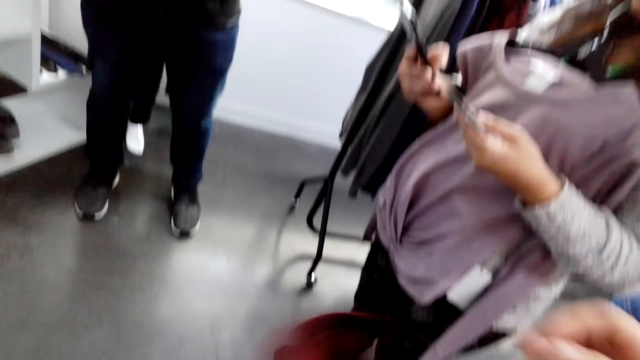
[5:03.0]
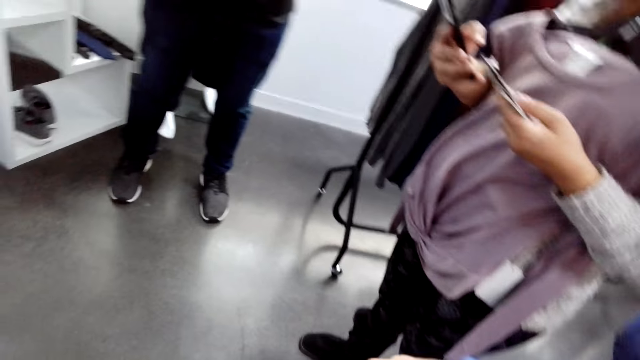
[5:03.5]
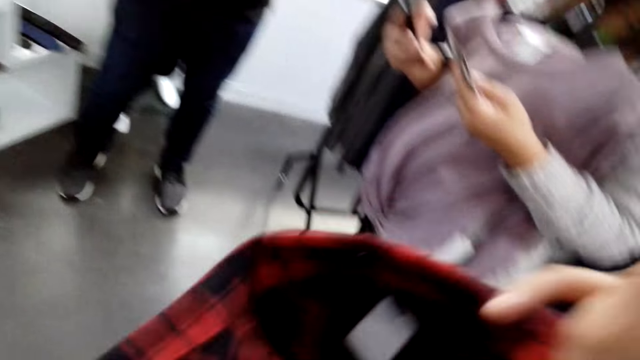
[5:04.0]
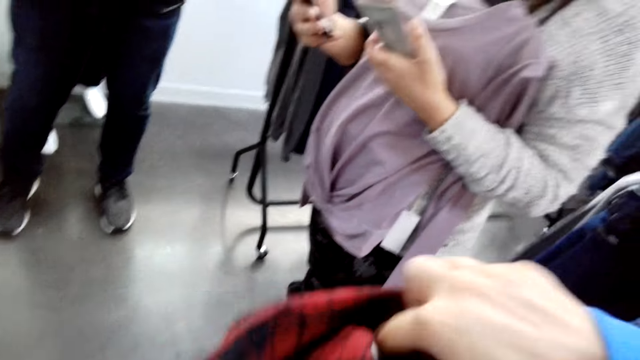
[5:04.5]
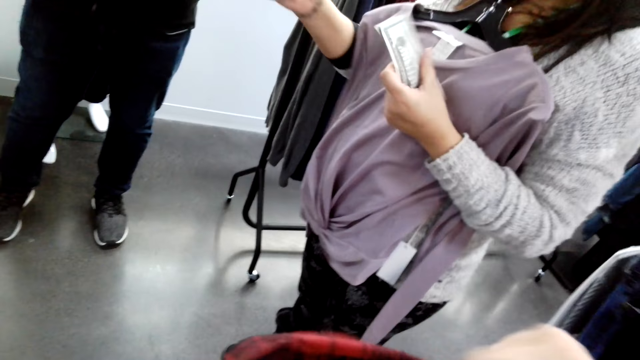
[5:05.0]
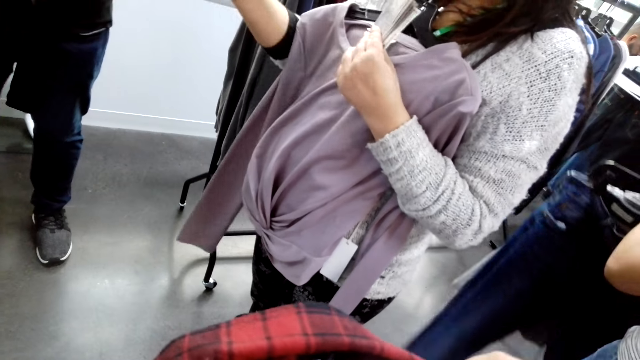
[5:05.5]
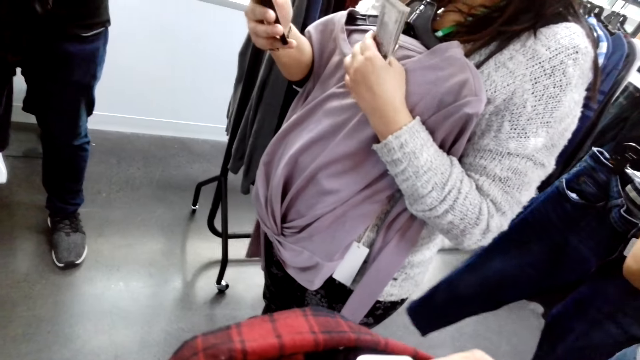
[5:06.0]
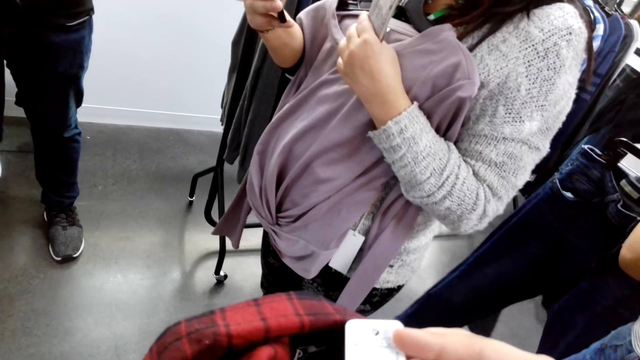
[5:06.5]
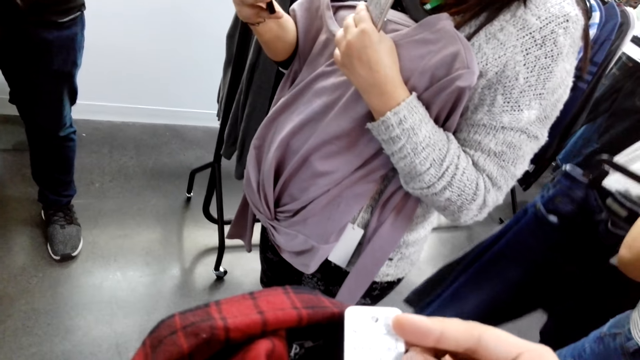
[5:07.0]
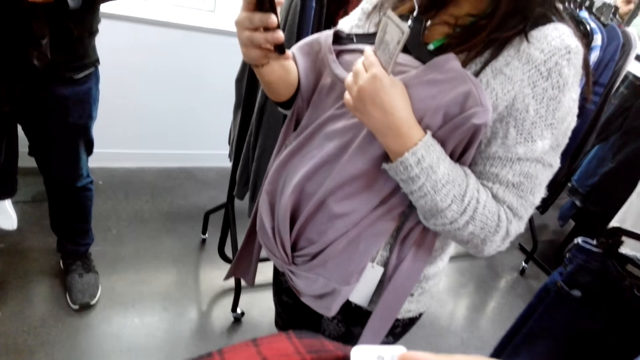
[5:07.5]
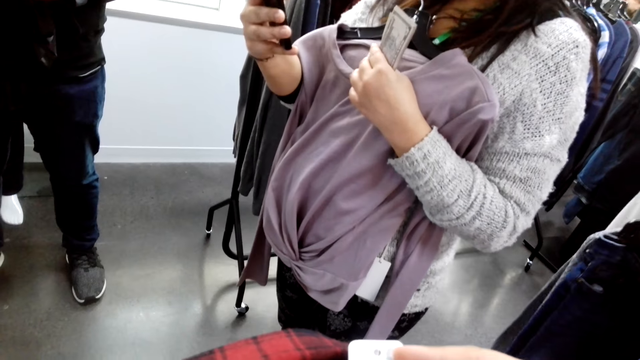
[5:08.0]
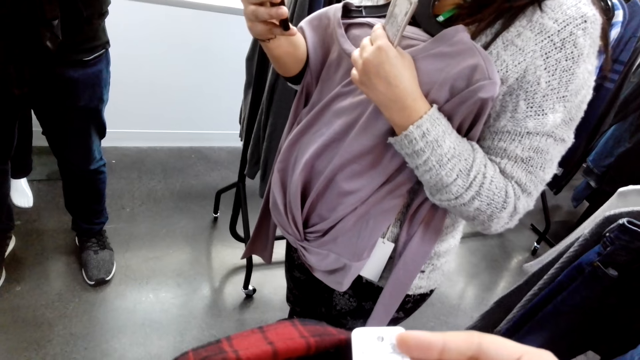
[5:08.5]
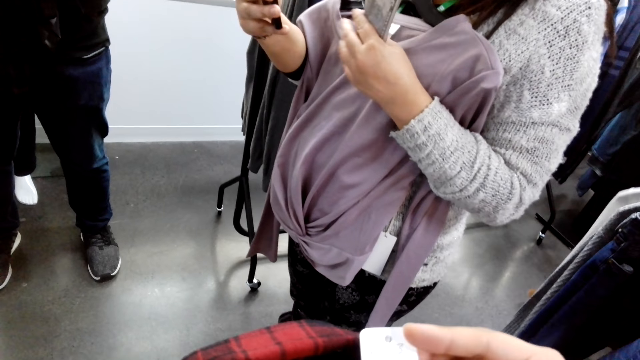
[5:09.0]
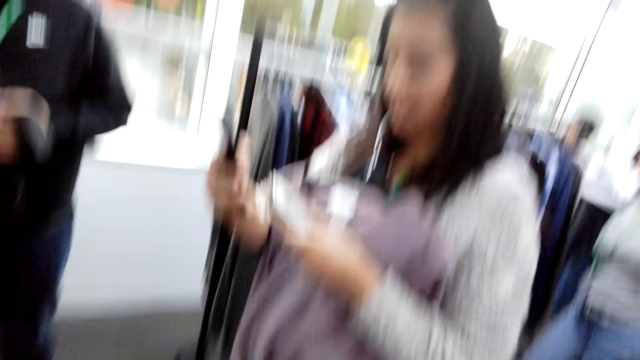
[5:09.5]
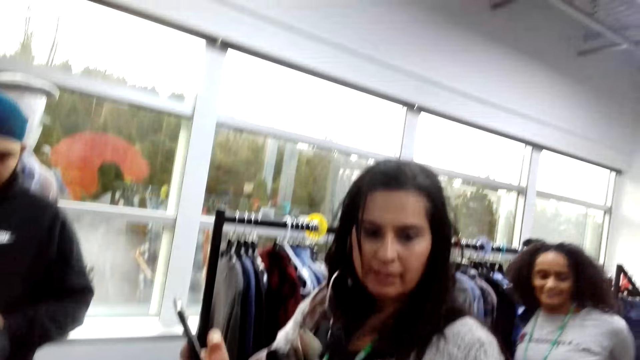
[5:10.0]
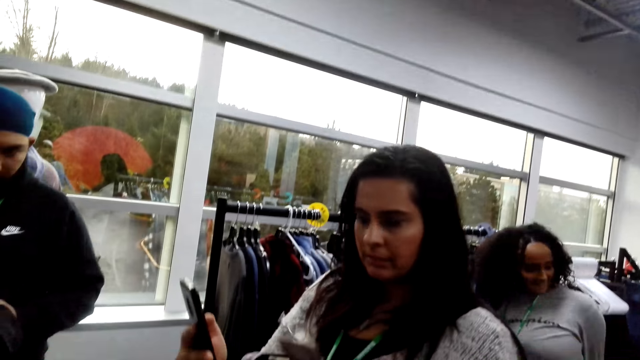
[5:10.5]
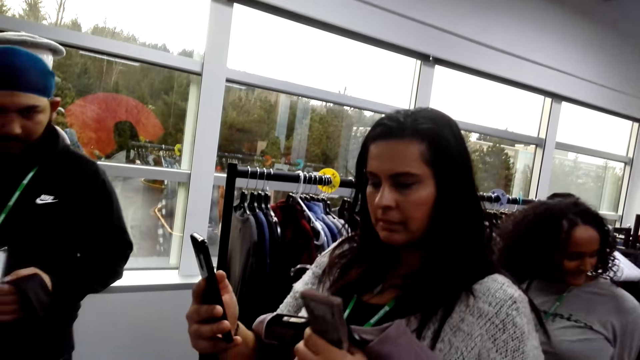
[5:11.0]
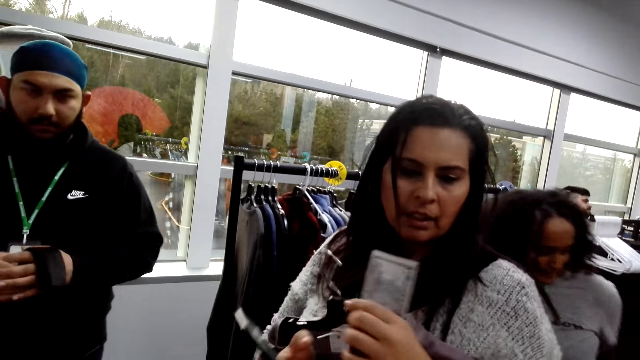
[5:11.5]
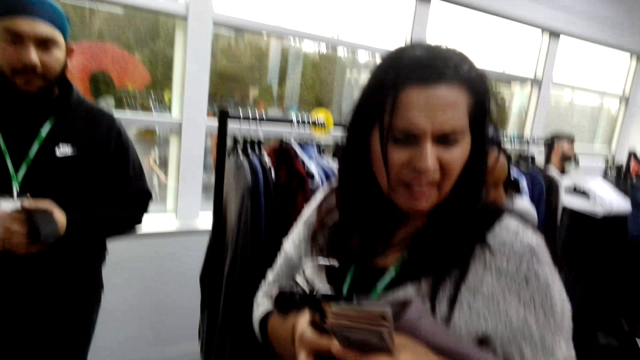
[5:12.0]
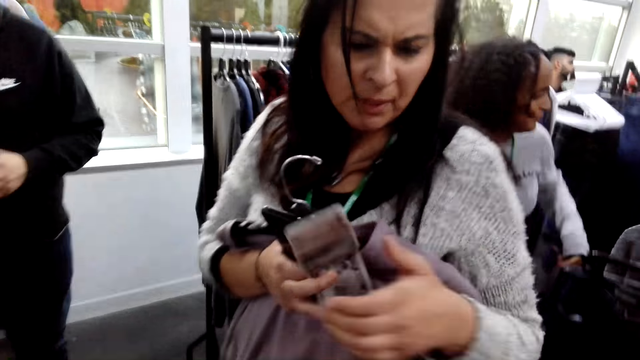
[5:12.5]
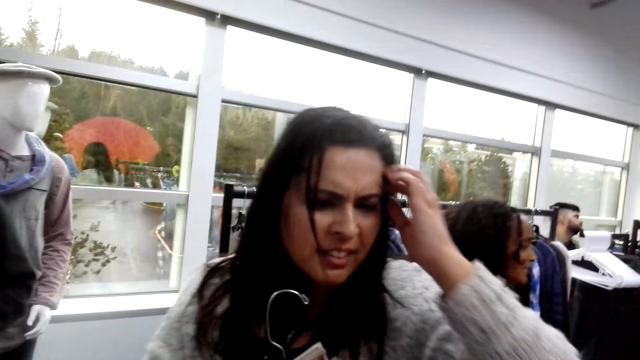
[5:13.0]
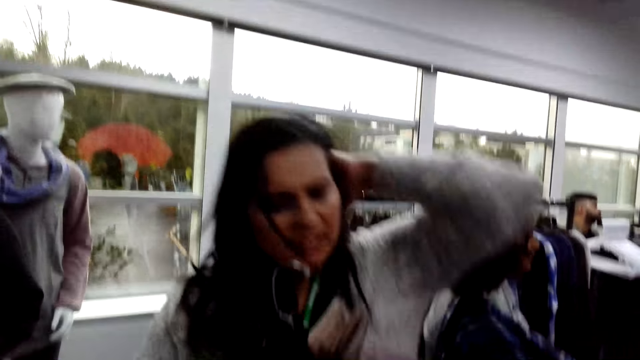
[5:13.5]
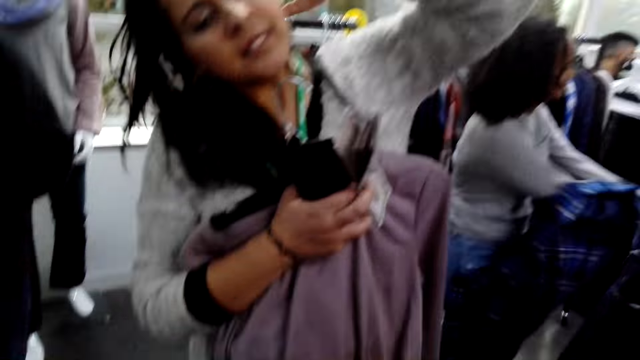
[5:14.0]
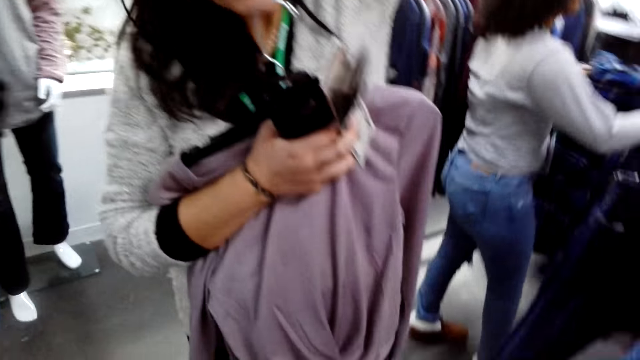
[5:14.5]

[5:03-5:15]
The camera wearer holds a shirt. A person holds jeans on a hanger. The camera wearer checks the price tag. Another person stares at a phone. The camera wearer talks with a lady. A third person moves around. The second person holds cash with the right hand and moves a hand on the hair.

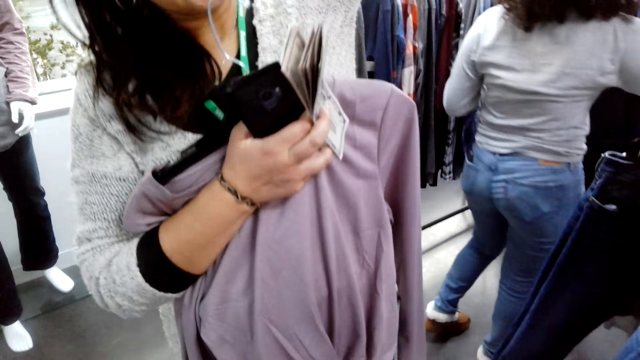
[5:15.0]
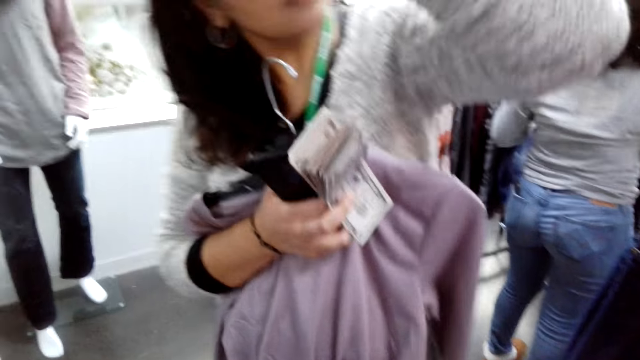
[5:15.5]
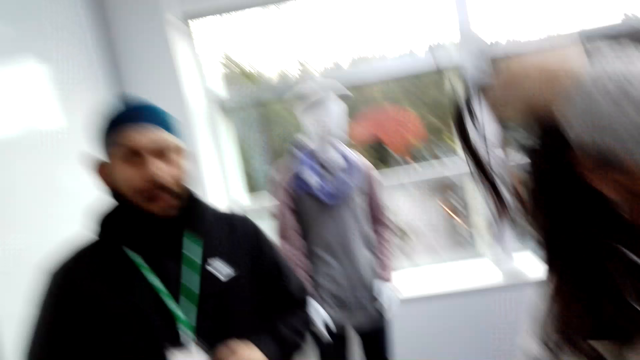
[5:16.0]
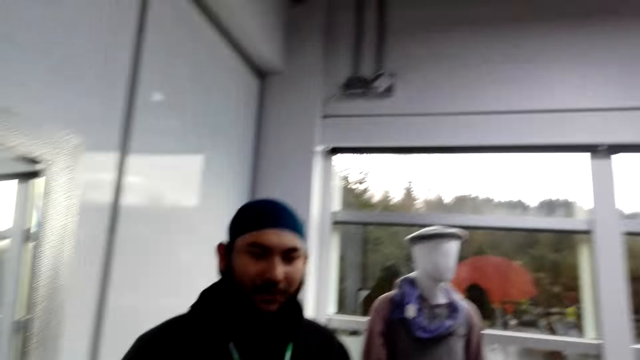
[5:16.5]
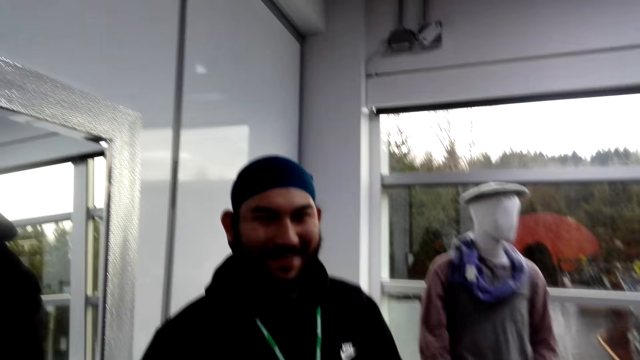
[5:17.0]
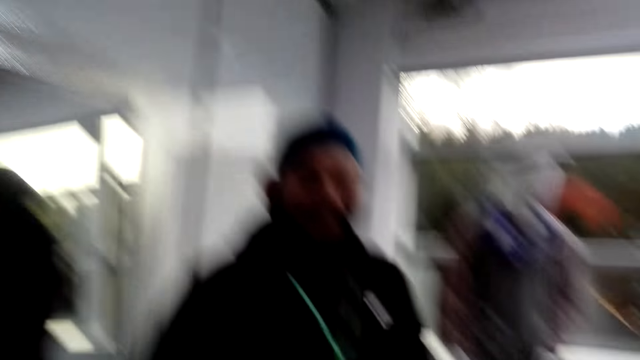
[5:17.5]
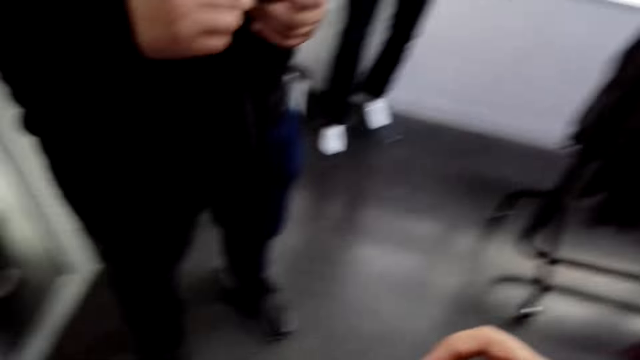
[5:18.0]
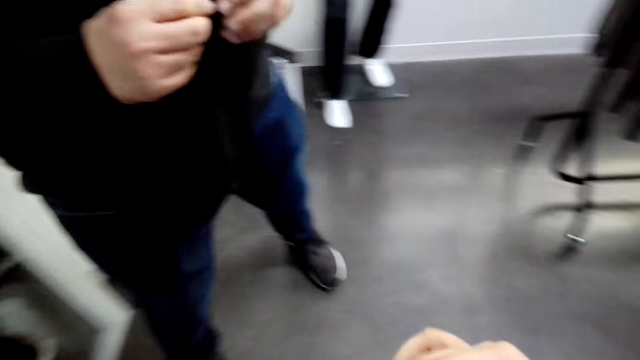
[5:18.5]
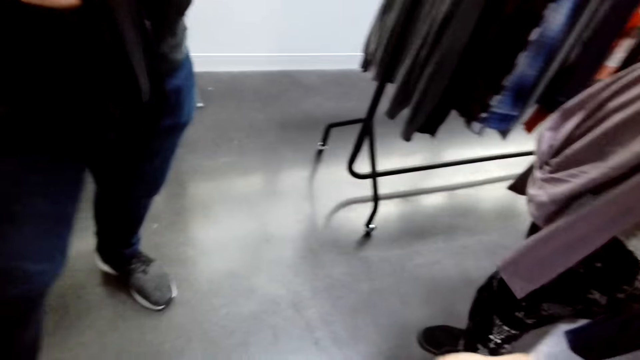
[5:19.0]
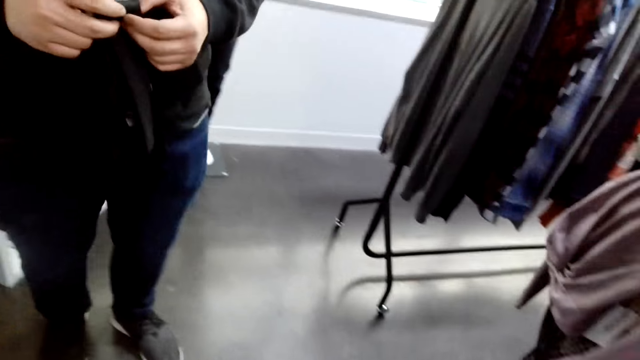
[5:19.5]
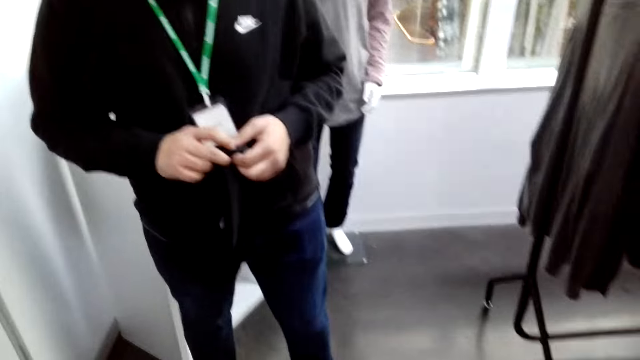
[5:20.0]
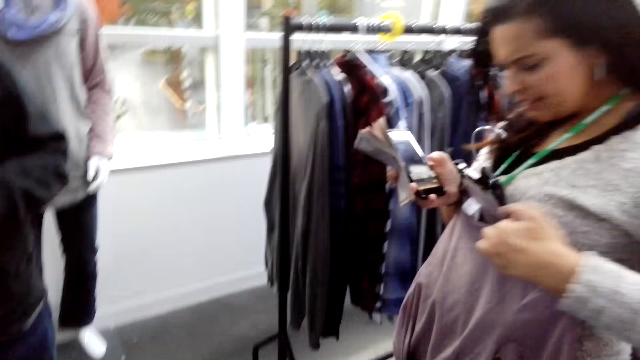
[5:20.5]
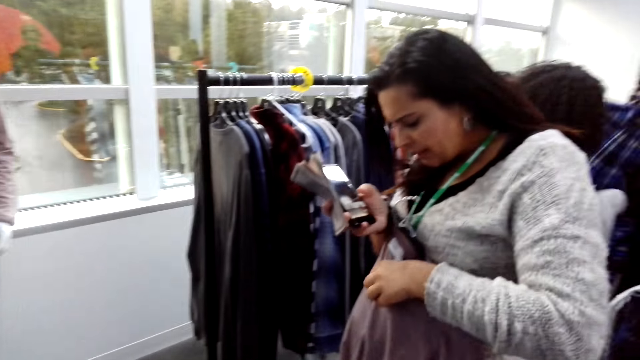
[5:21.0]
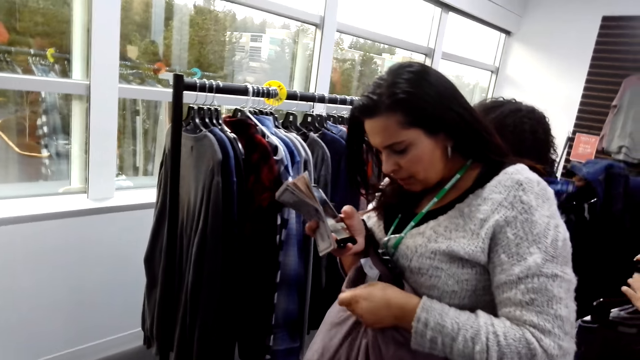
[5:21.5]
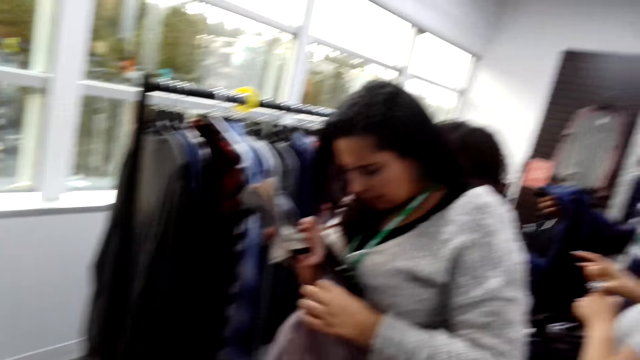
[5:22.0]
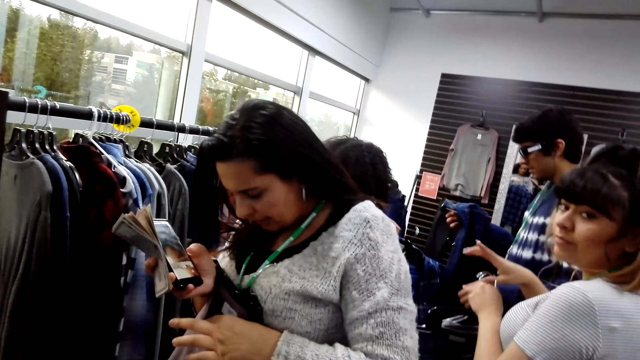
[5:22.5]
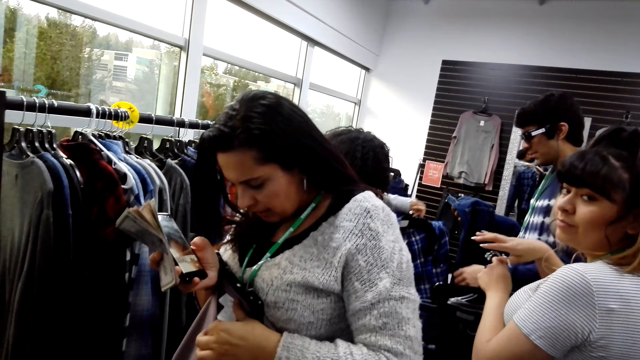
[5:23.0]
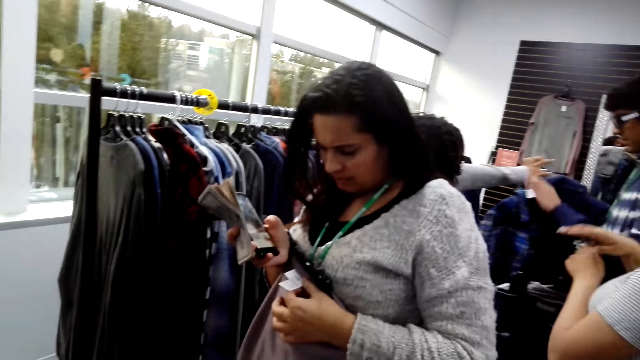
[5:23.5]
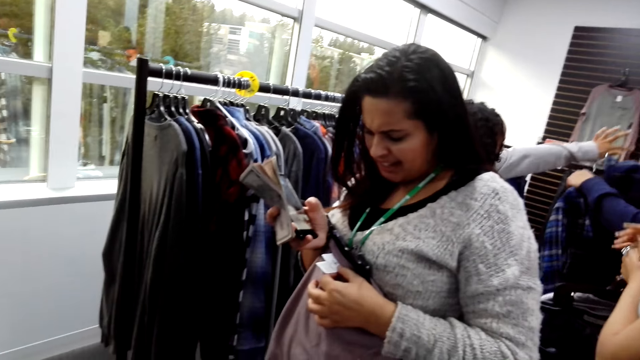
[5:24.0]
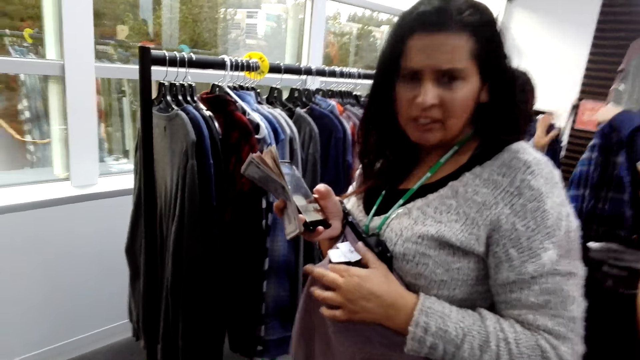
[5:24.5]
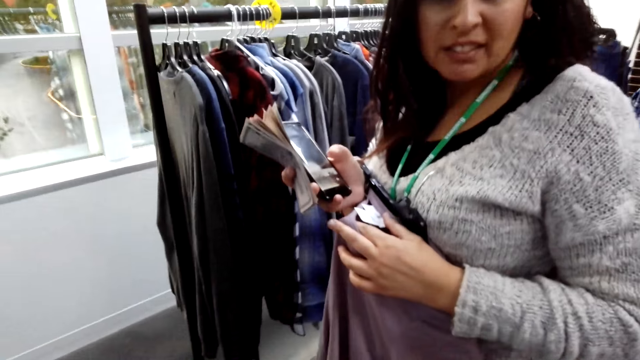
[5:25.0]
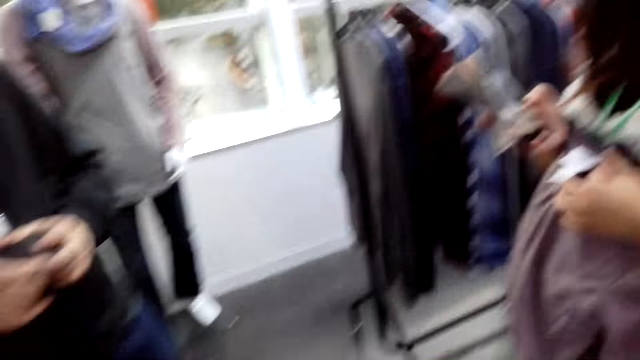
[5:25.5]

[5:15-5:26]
A person walks around. The camera wearer talks with a lady. Another person walks around. A man talks with the camera wearer. The camera wearer laughs. They look around. The second person walks around. The man talks with the camera wearer and the lady. A third person stares at a cloth. The first person stares around. The third person stares at the cloth. The lady talks with the camera wearer. The third person stares around.
